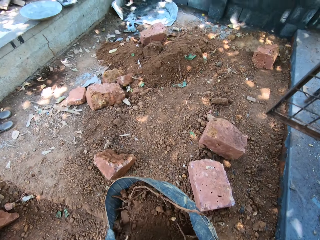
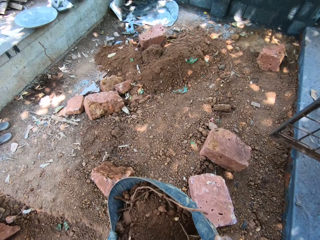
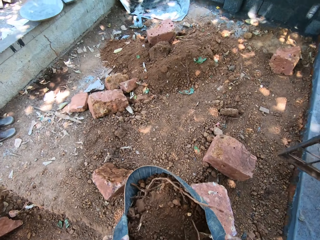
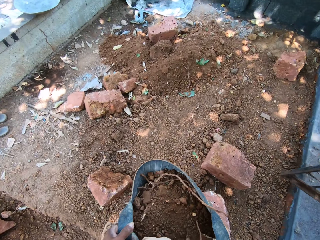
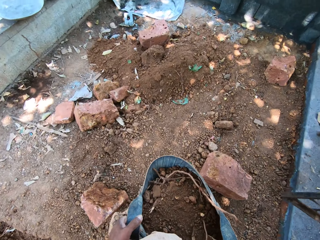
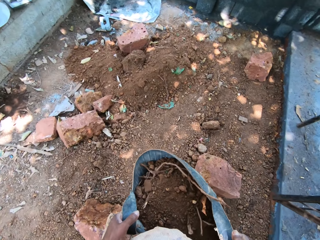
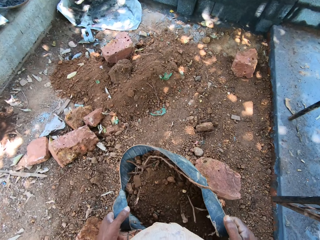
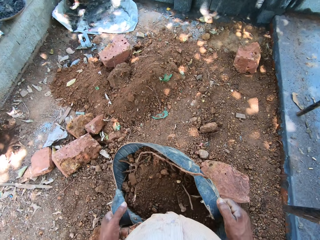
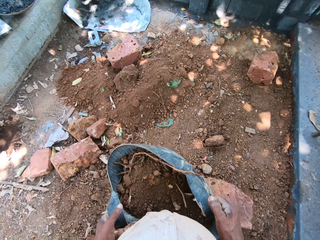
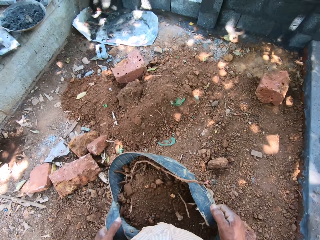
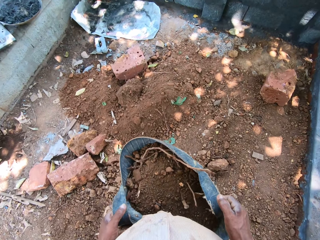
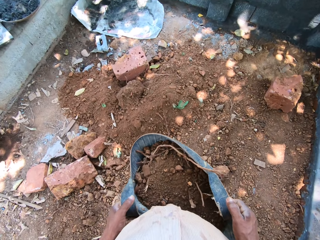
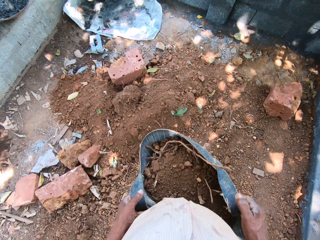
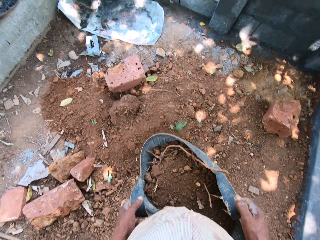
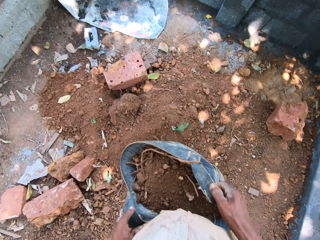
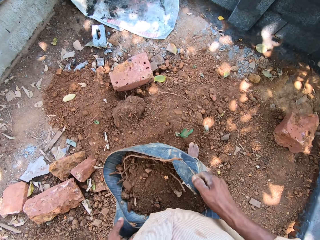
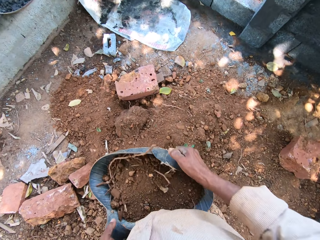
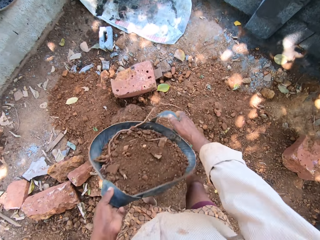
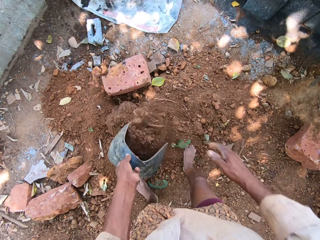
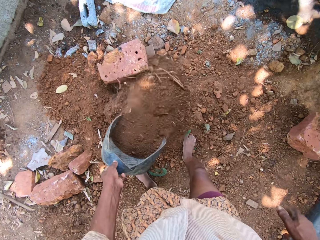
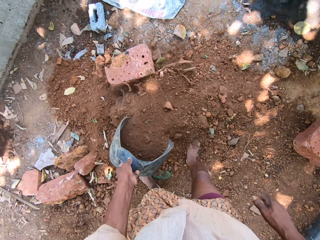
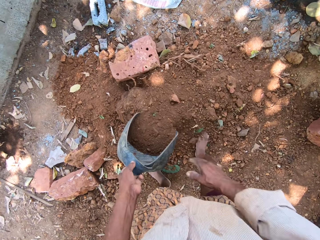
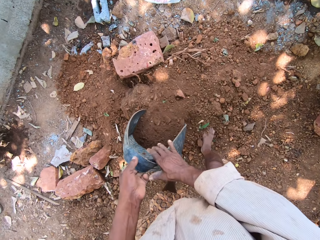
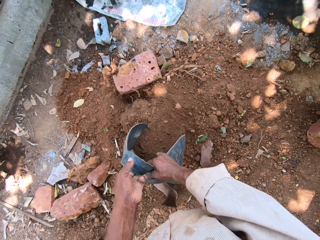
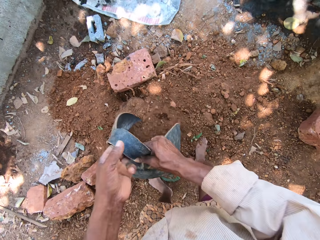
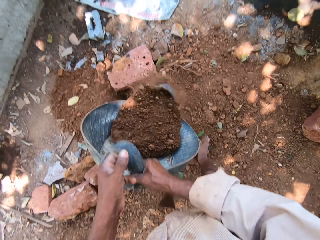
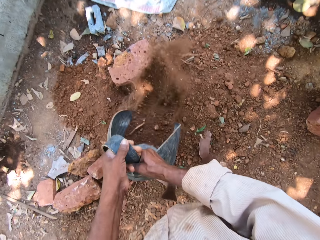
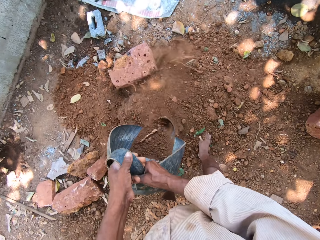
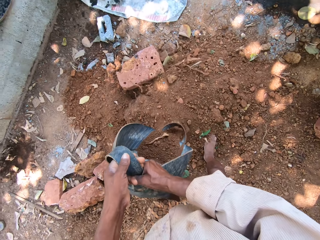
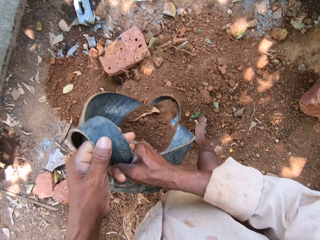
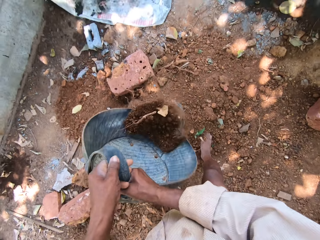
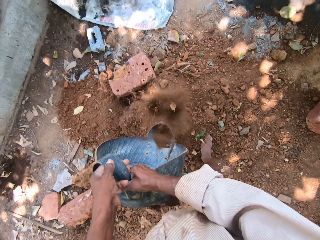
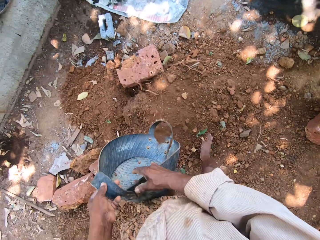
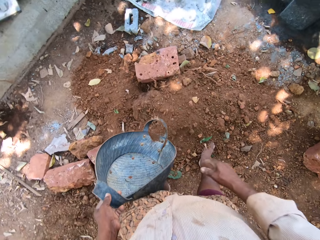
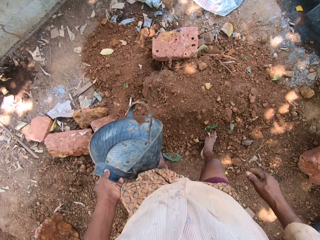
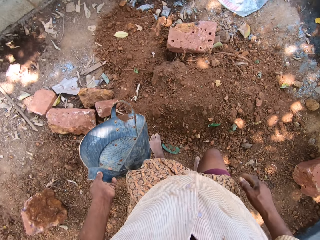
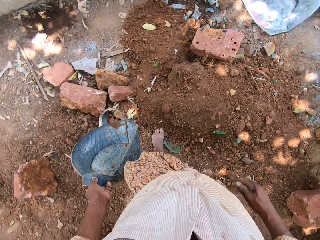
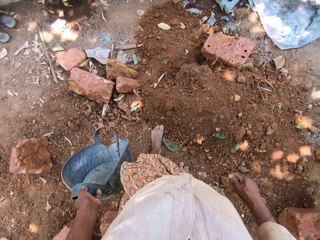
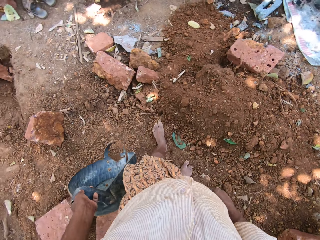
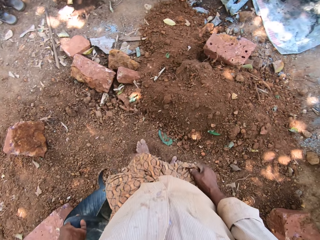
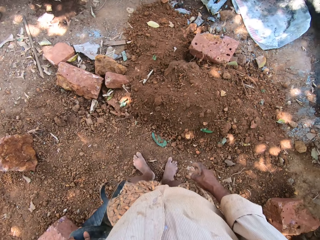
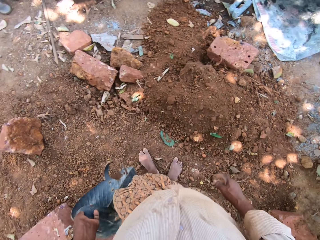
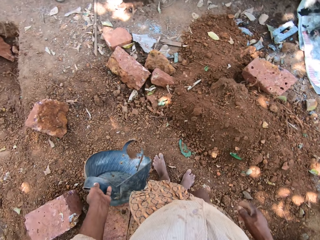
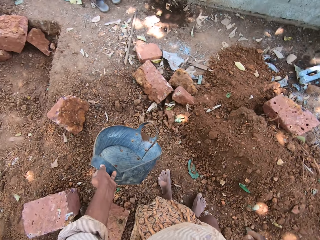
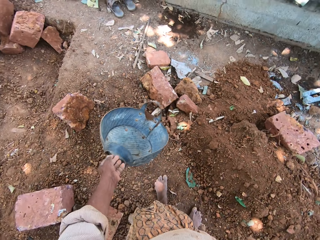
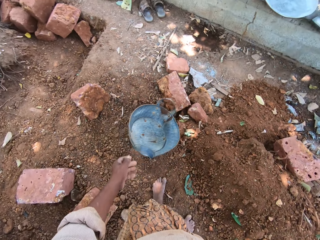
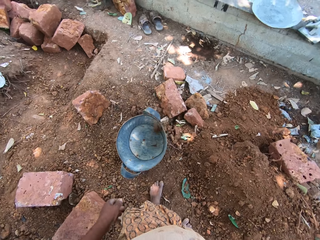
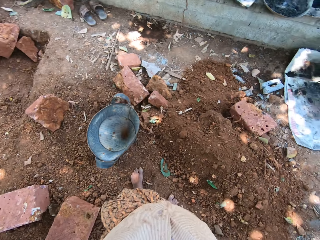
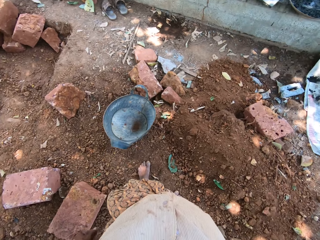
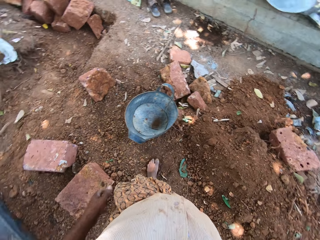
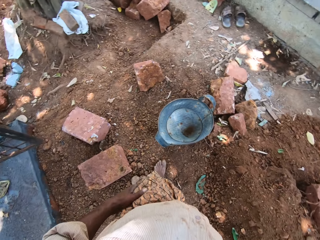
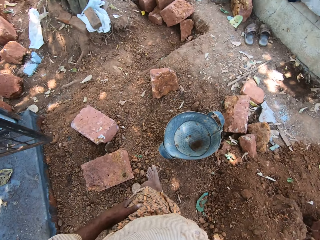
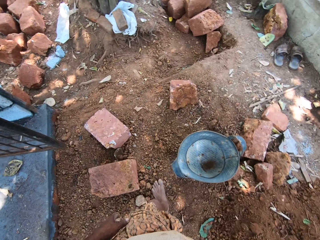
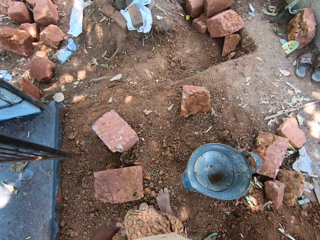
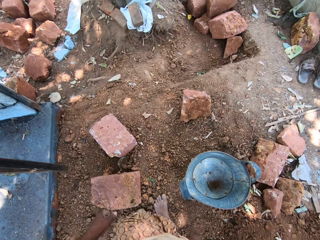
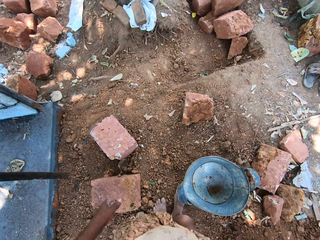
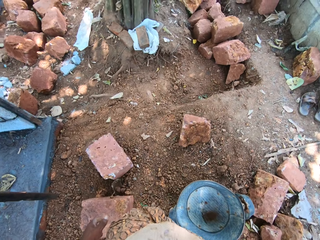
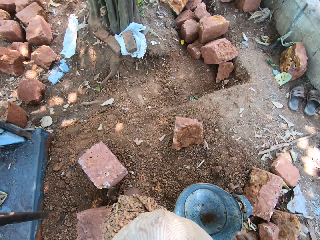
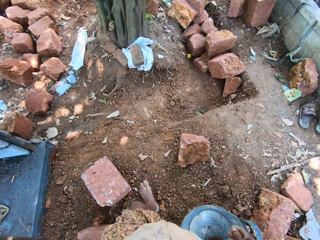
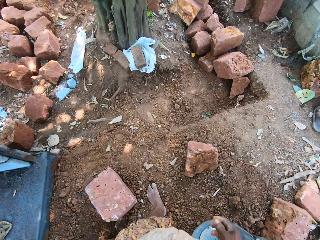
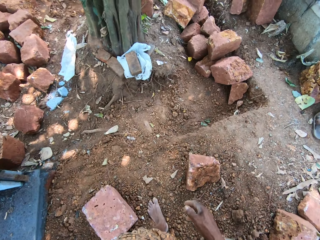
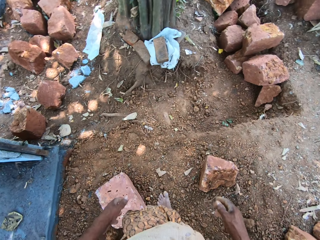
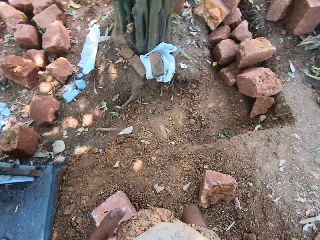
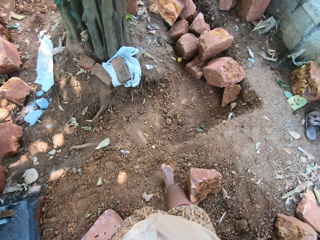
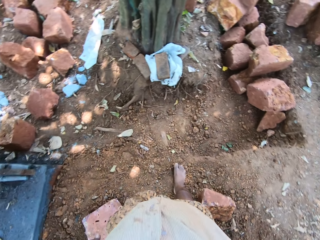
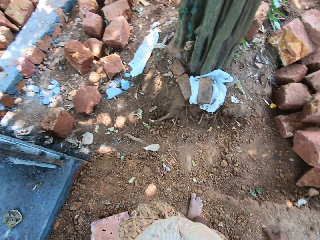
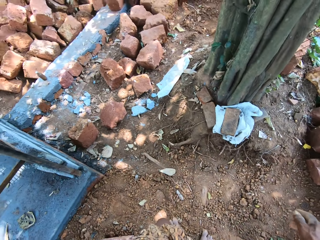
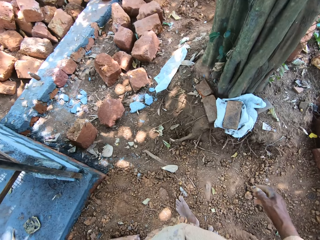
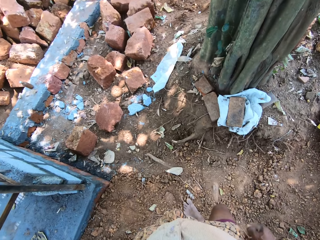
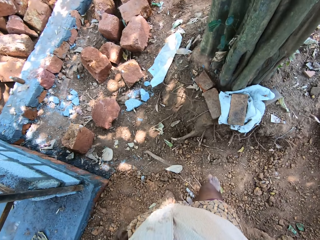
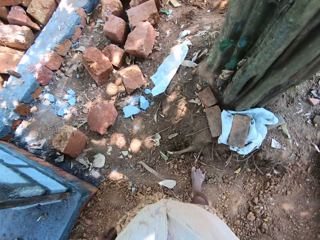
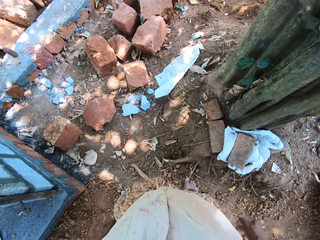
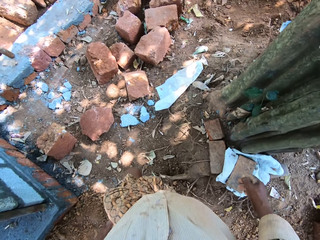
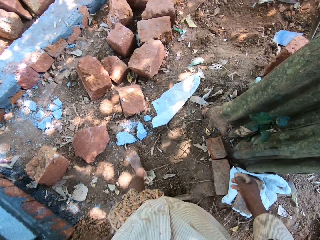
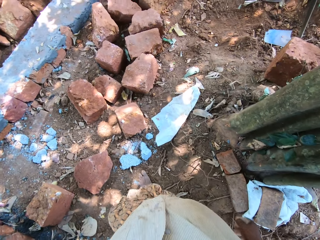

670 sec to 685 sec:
The camera wearer pours dirt from the bucket in both hands on the ground. He shakes the dirt from the bucket with both hands. He moves the legs. He throws the bucket. He drops the bucket in his left hand on the ground. He walks around the construction site. He looks around. He steps forward.

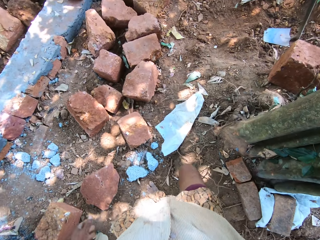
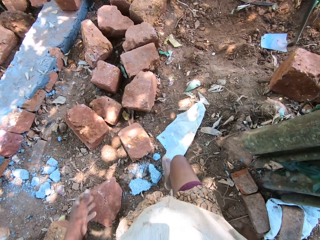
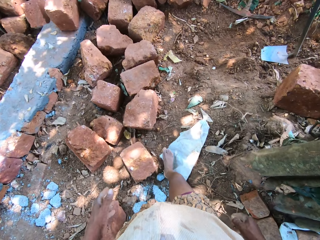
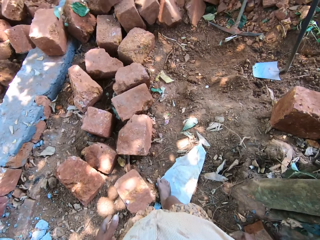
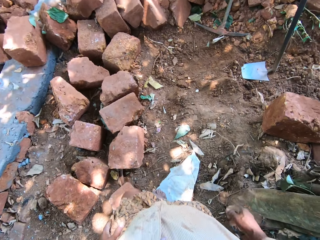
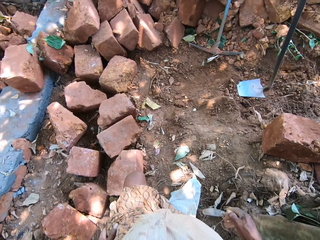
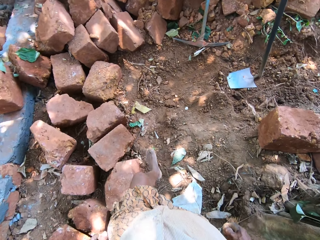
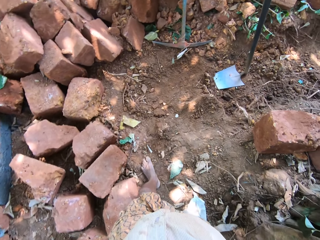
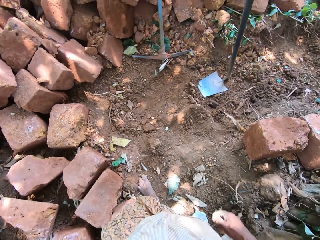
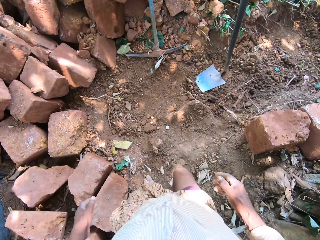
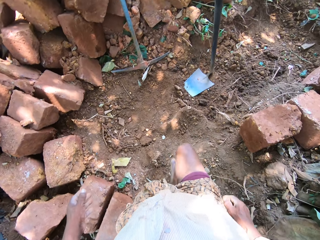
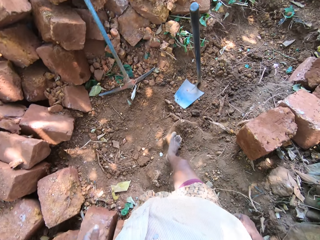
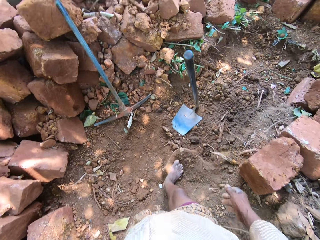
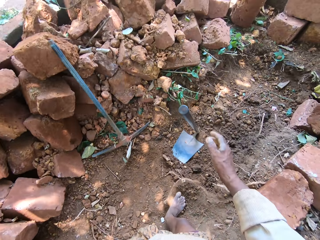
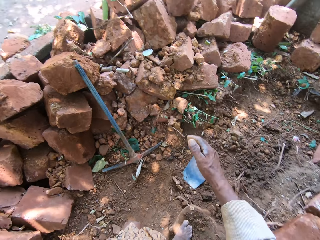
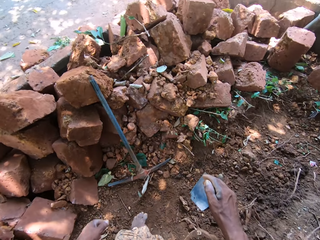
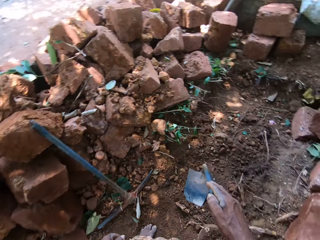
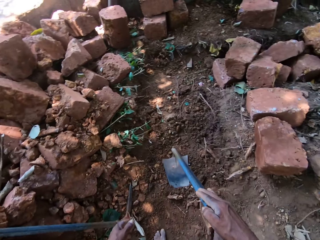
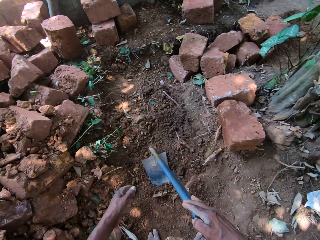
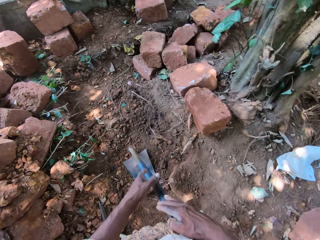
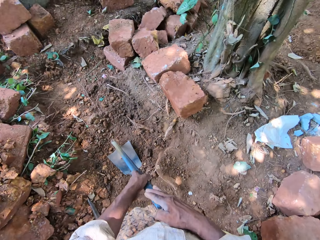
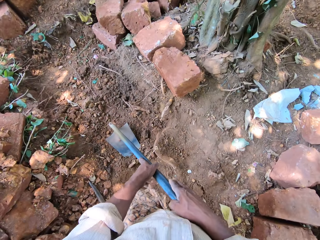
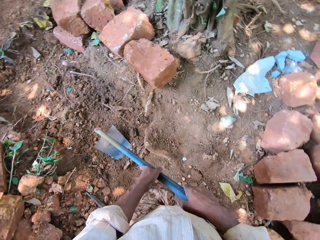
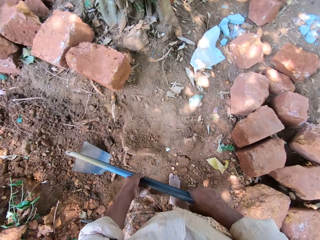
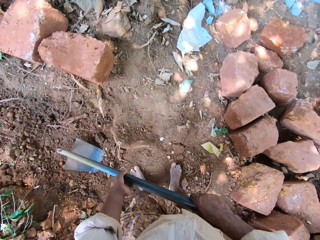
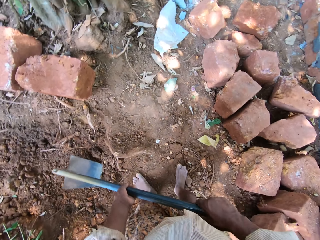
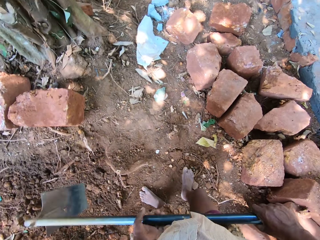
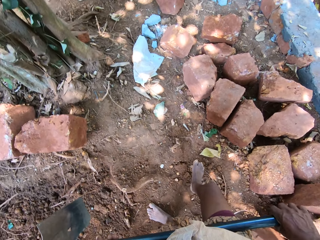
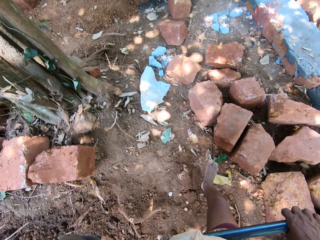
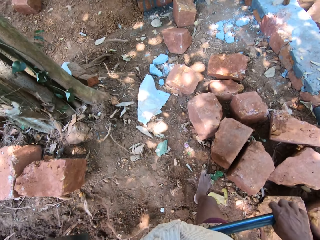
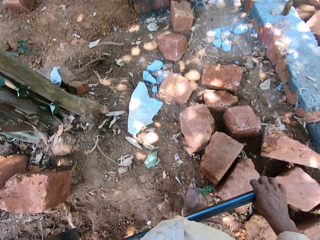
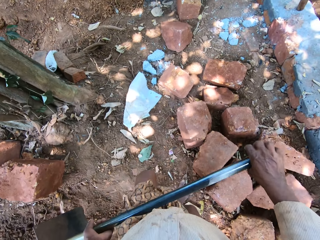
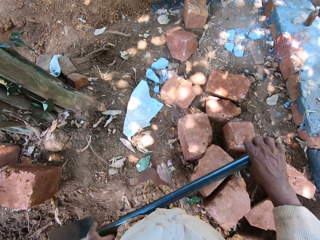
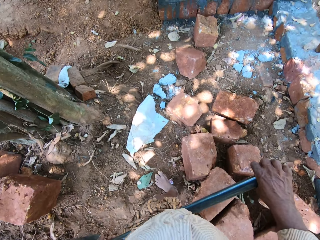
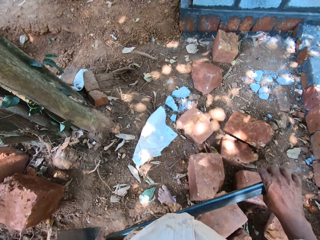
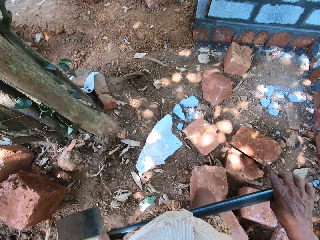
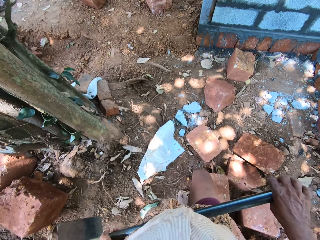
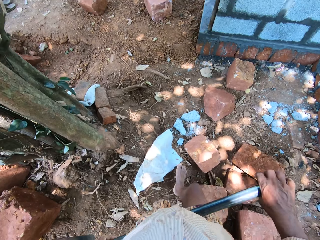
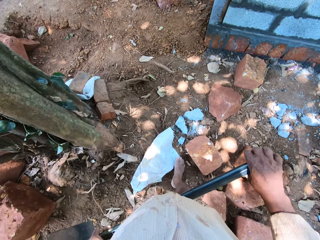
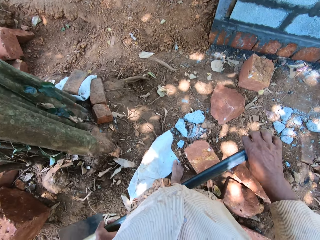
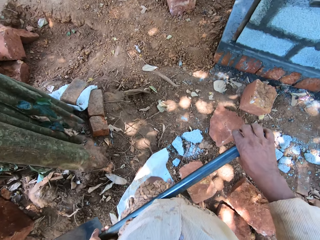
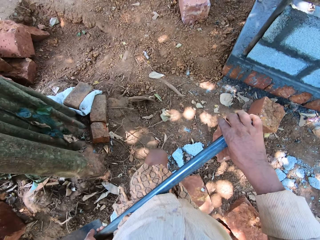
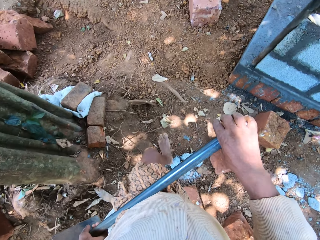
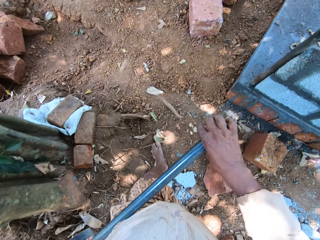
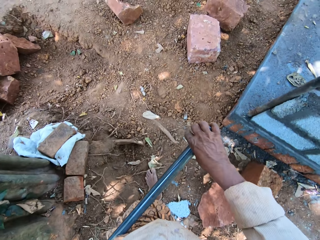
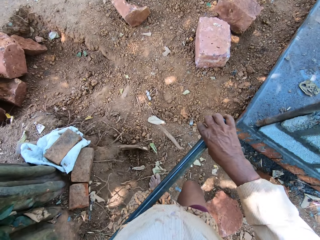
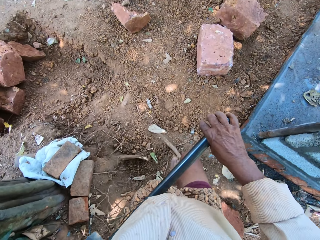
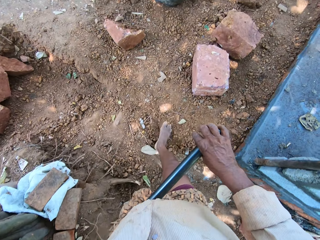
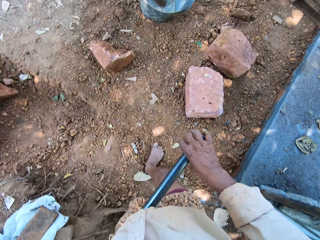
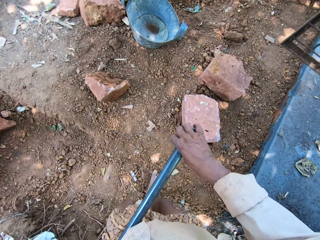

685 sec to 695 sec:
The camera wearer picks up the hoe from the ground with both hands. They walk around the construction site.
